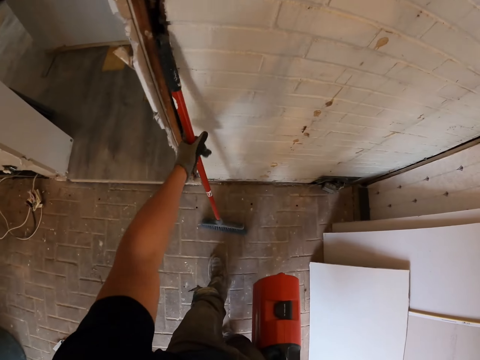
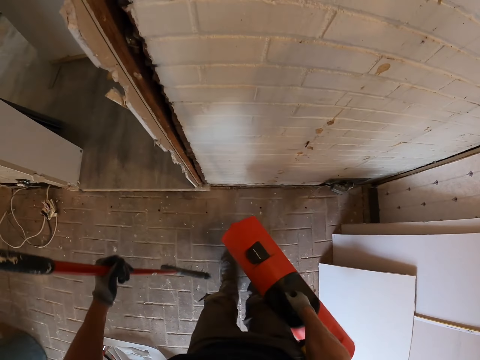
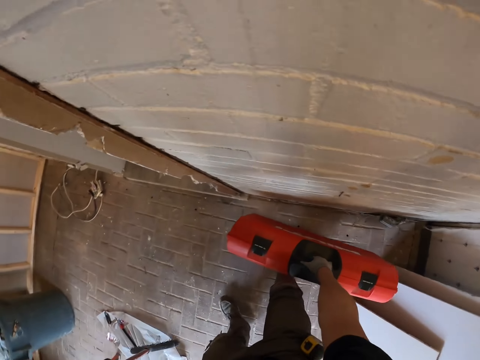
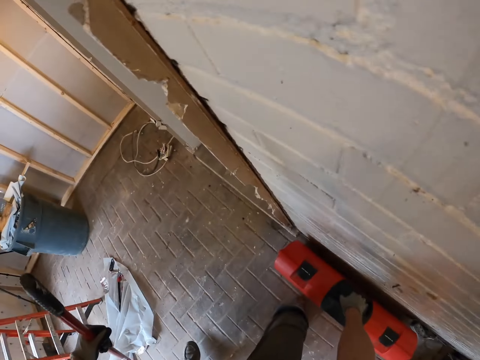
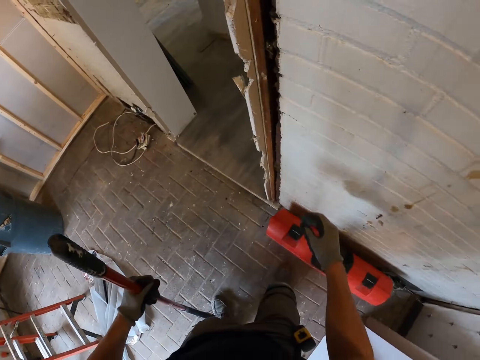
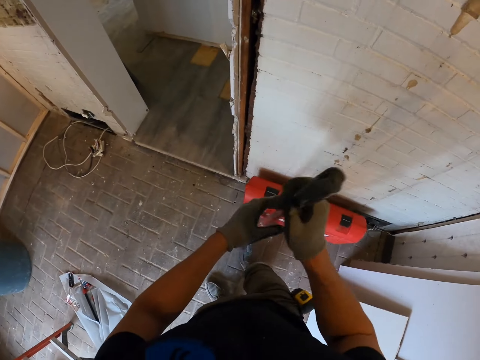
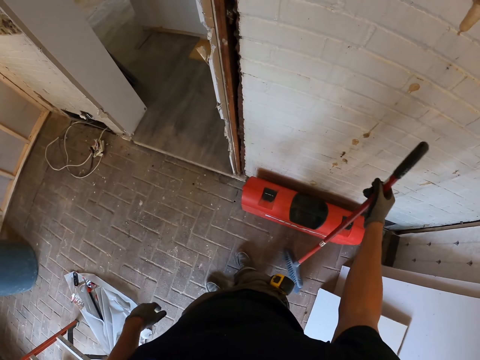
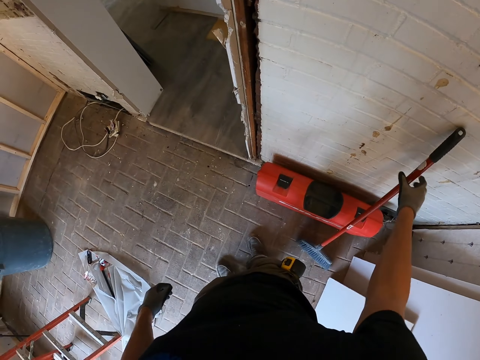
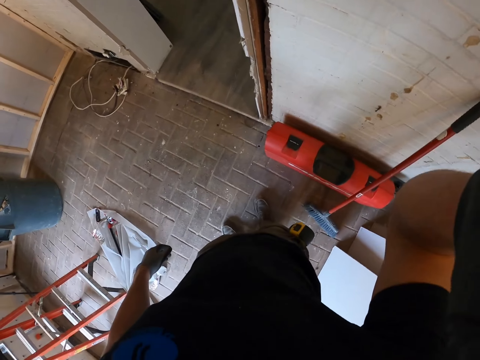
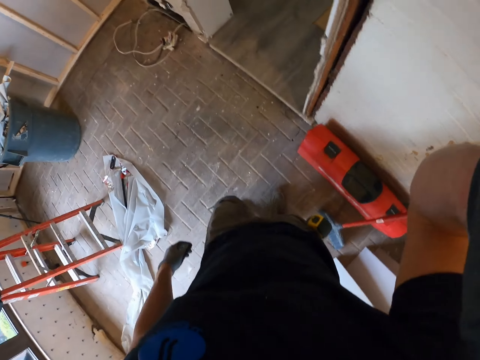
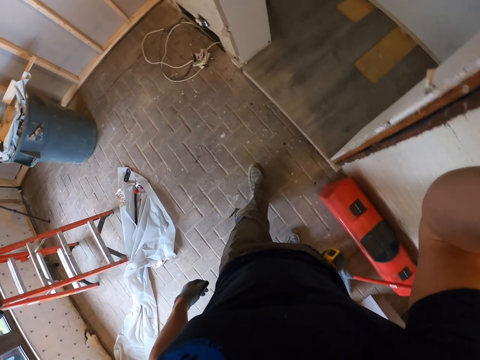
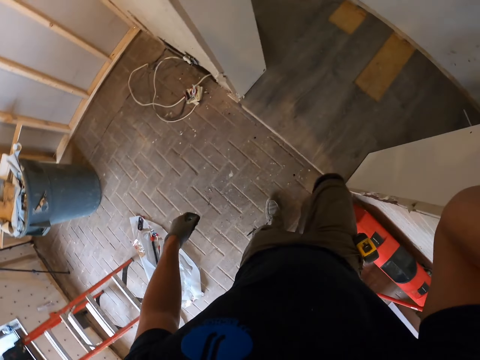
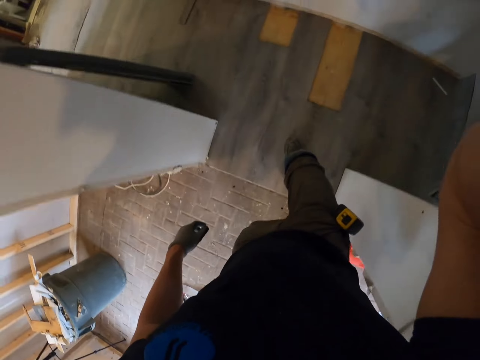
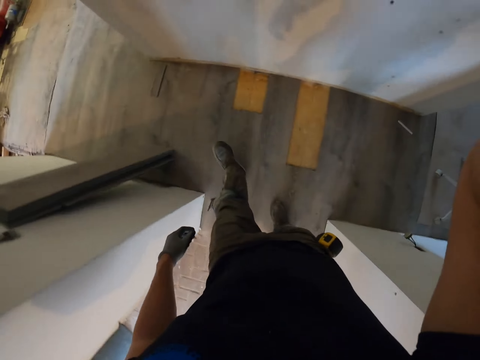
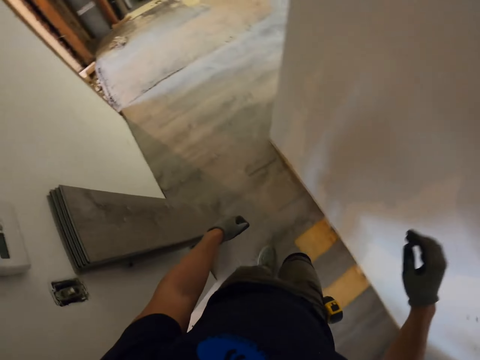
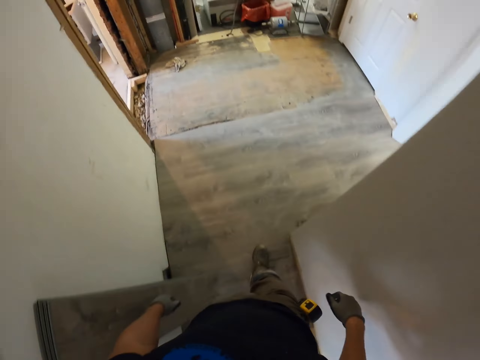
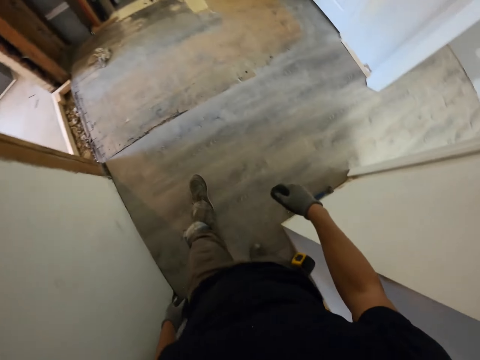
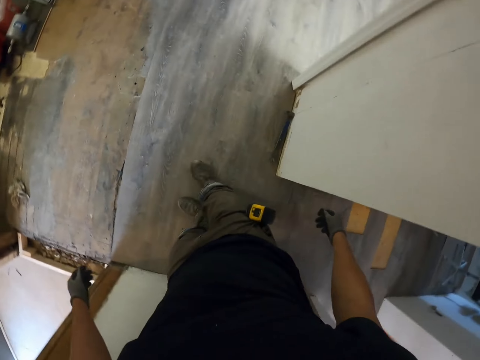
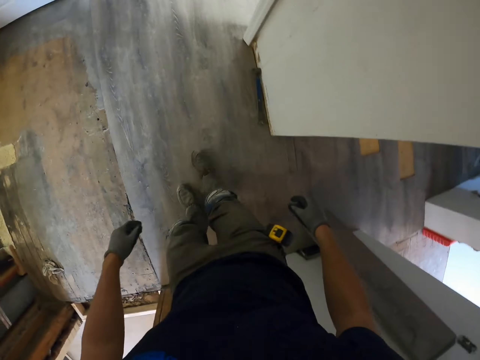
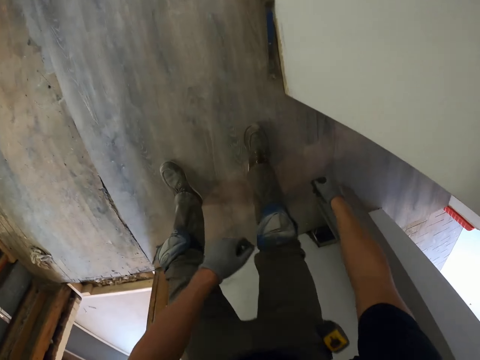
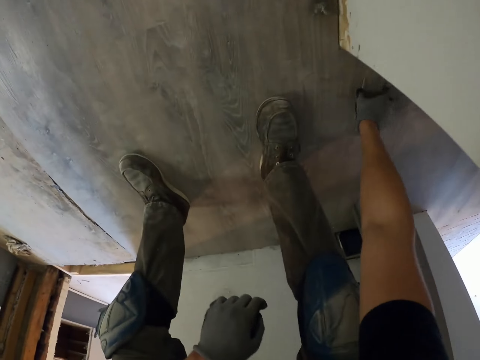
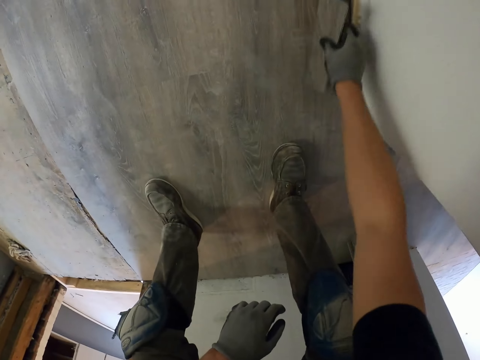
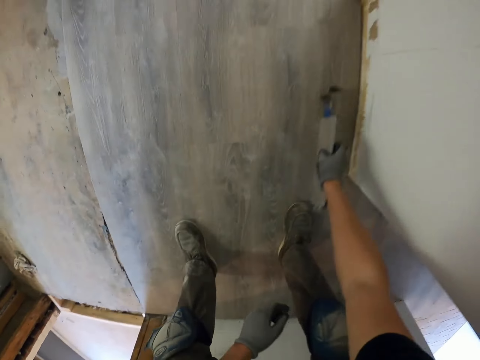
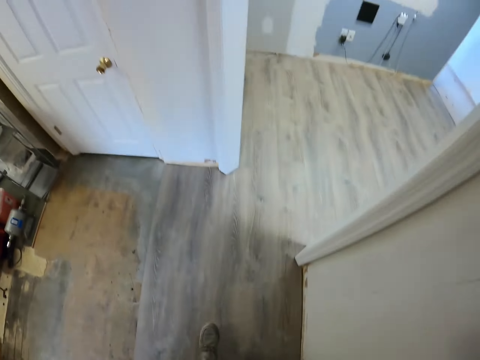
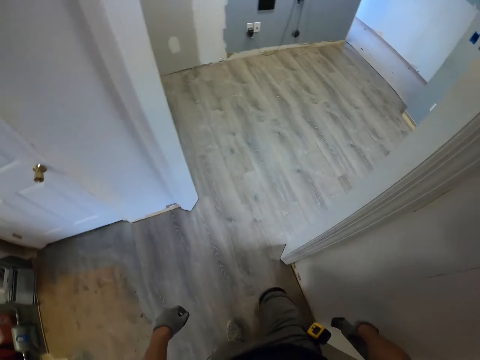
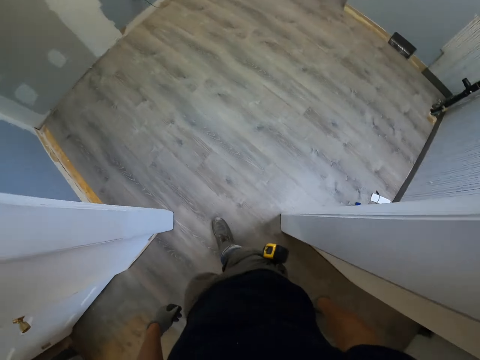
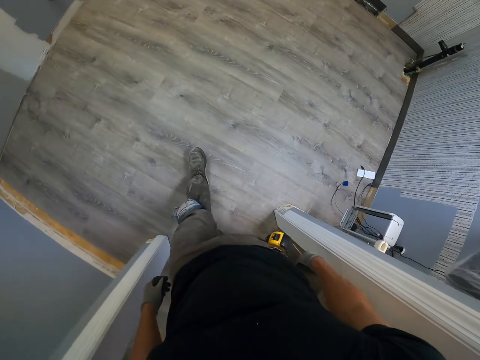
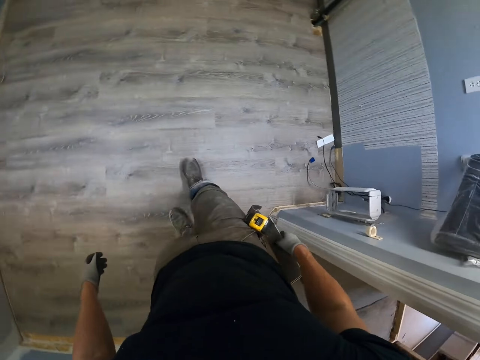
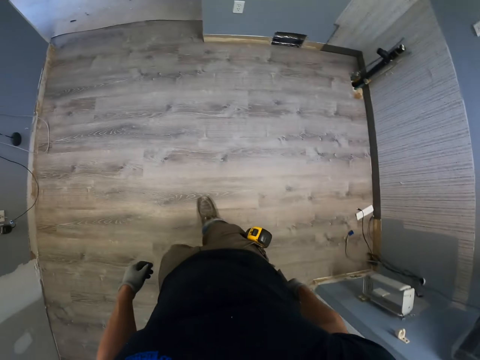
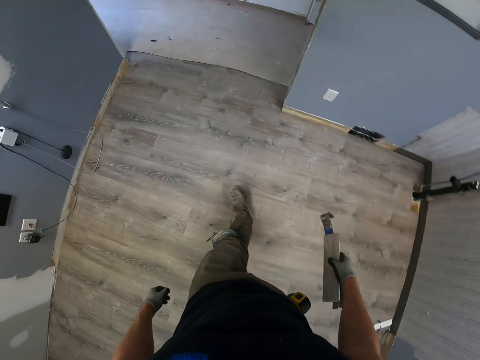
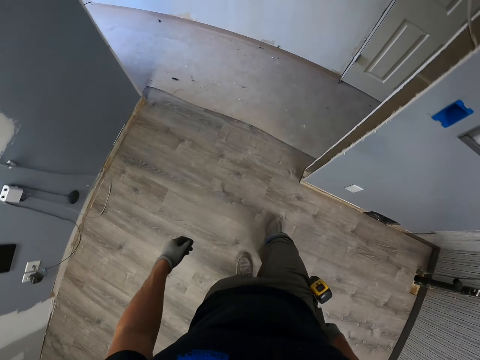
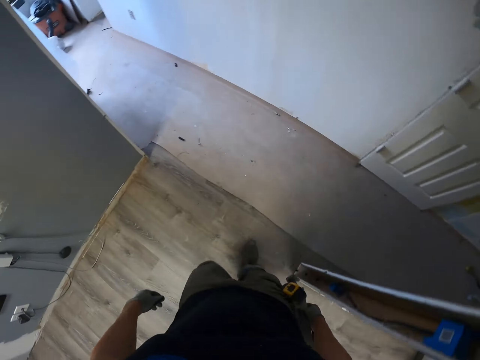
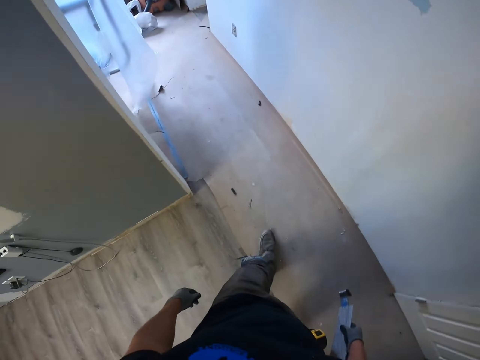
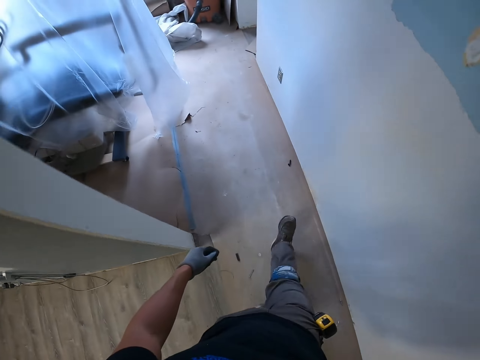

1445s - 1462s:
The camera wearer lifts the broom and moves the push broom. They put the case down. They put the broom down. They walk to another room. They pick something from the floor. They move to another room.

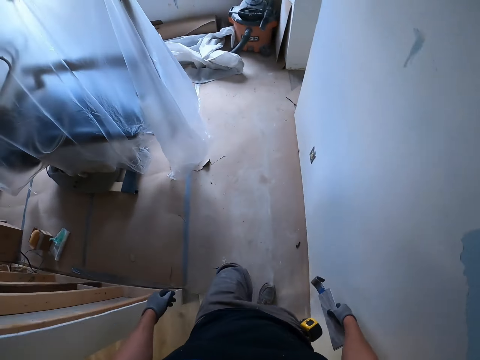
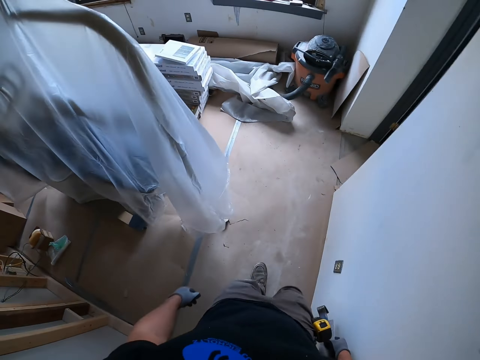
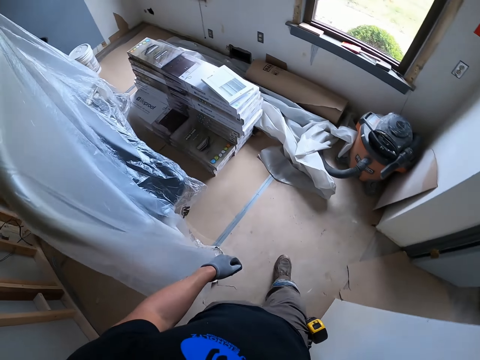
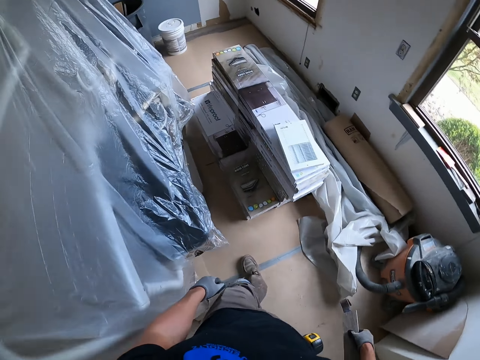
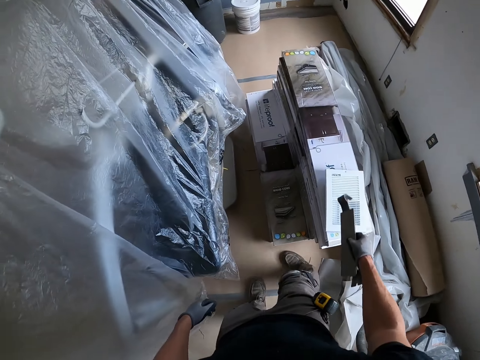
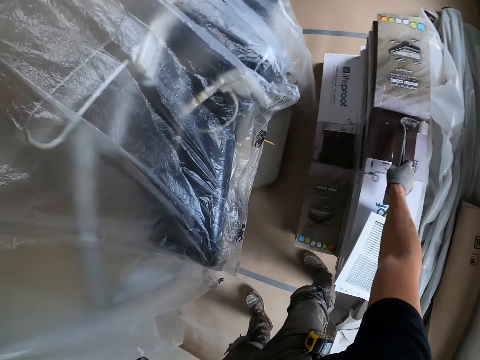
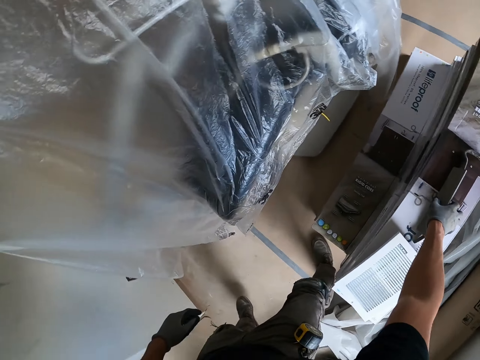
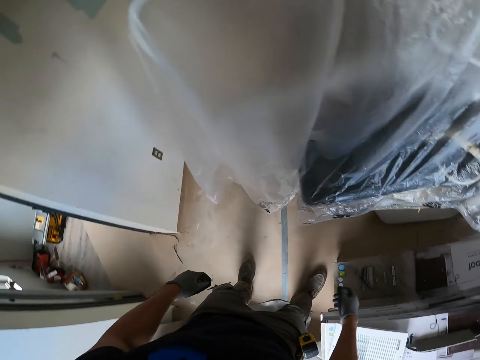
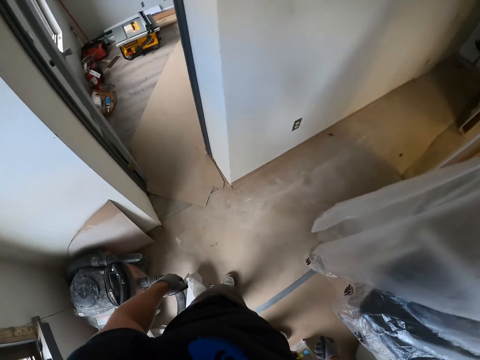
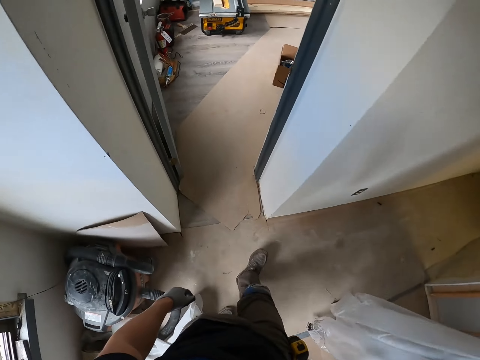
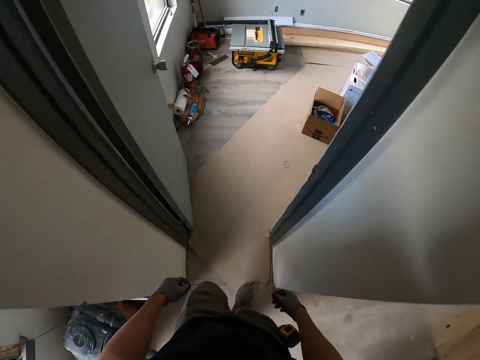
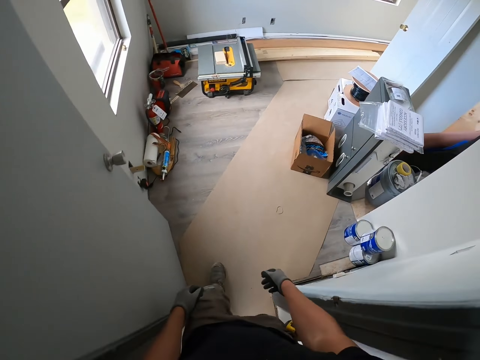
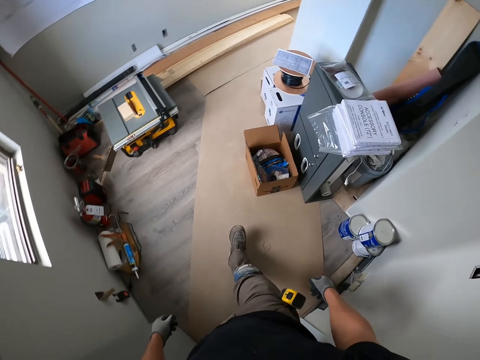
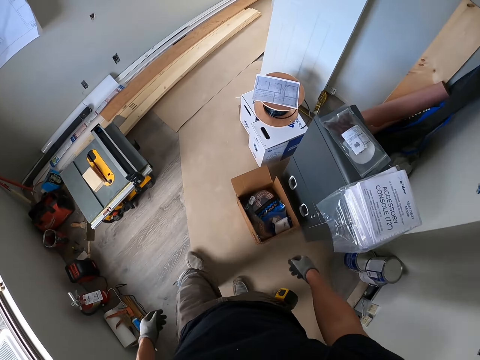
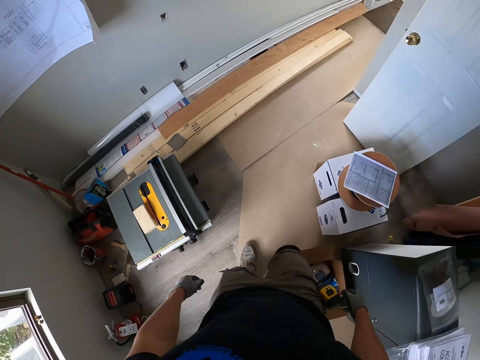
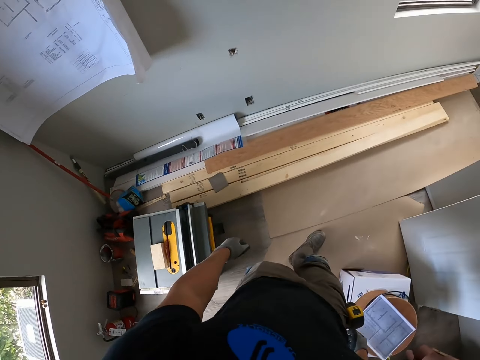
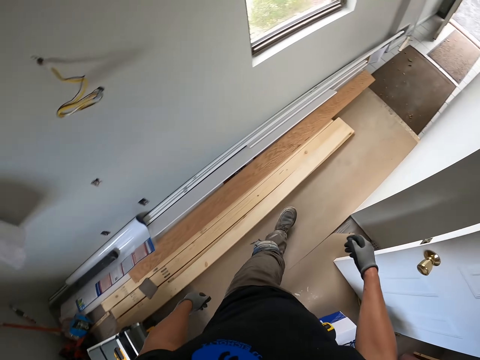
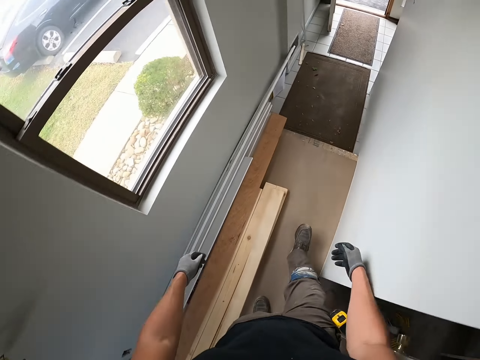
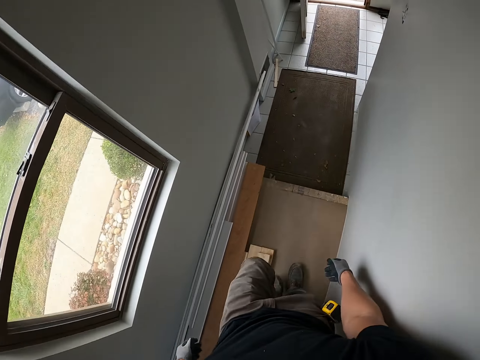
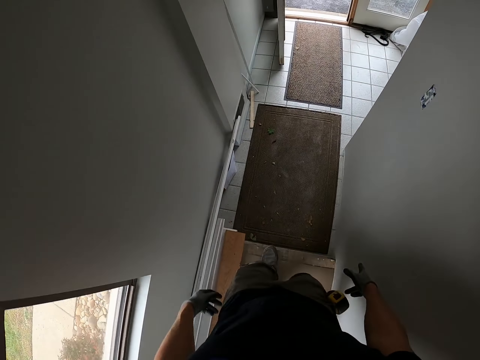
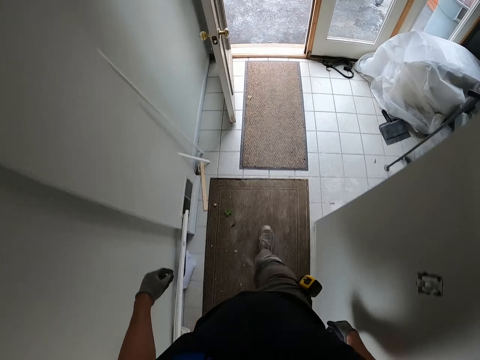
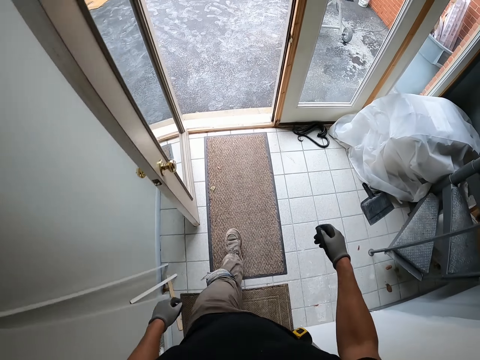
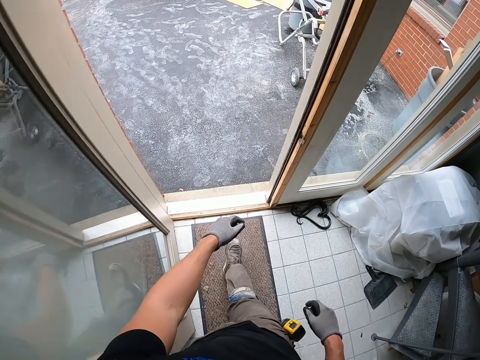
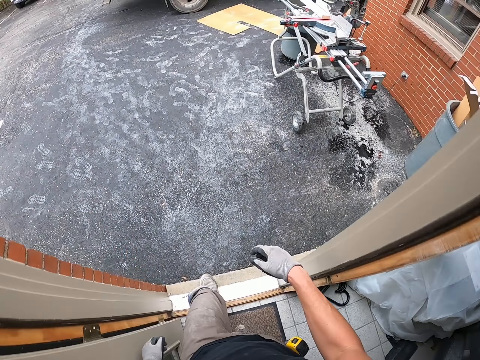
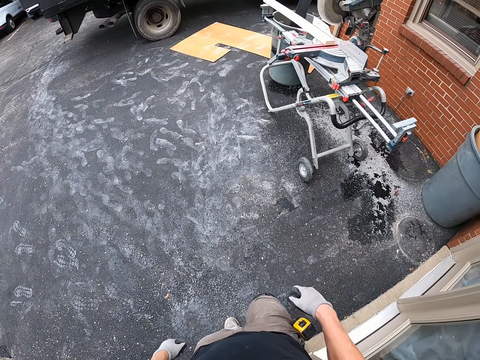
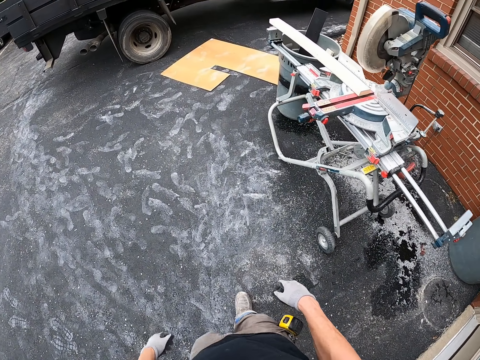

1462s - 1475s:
The camera wearer puts something on the table or box. They walk out of the house.
